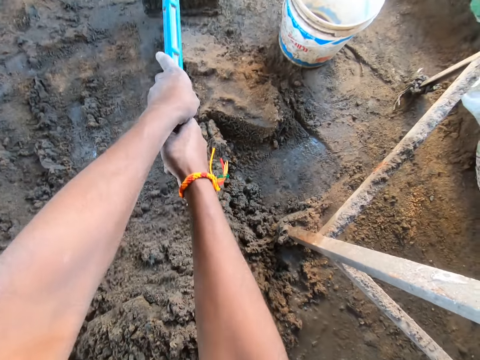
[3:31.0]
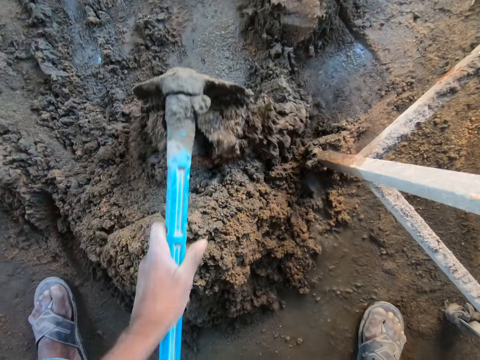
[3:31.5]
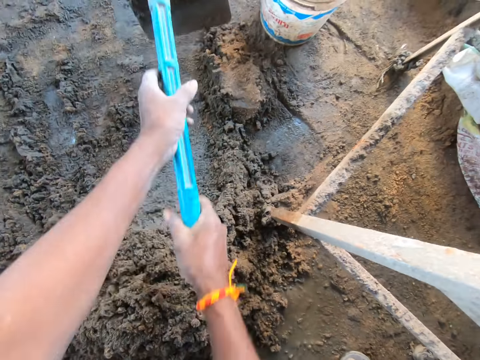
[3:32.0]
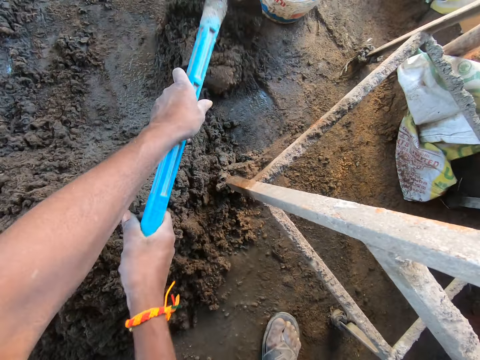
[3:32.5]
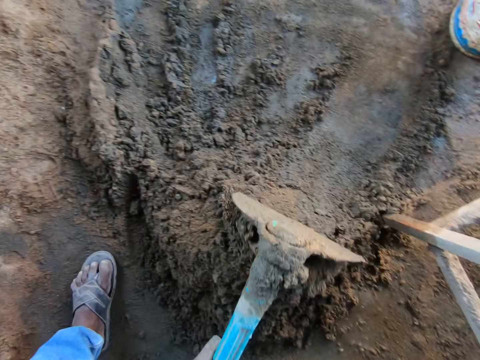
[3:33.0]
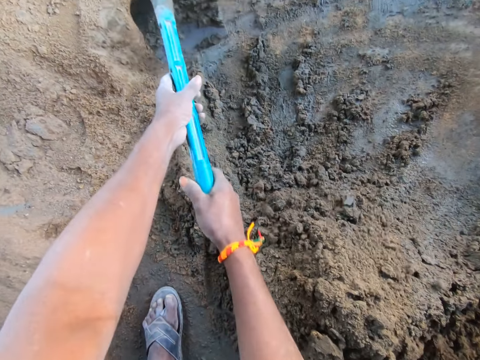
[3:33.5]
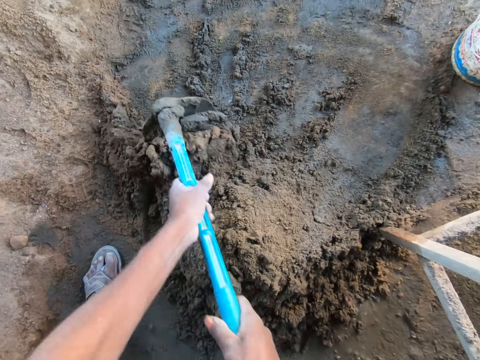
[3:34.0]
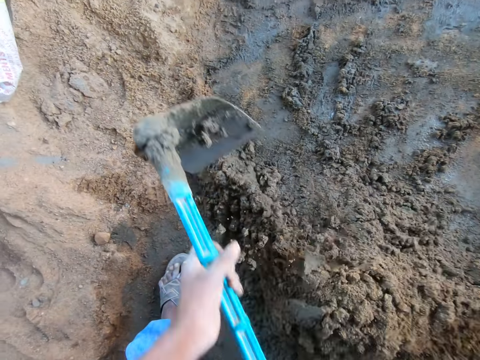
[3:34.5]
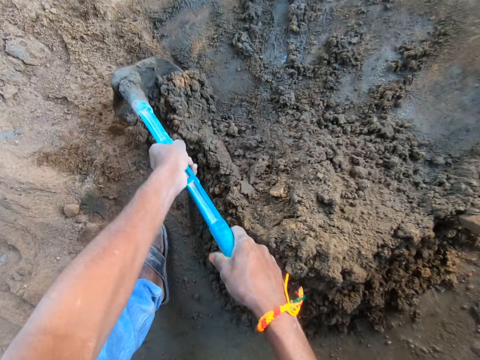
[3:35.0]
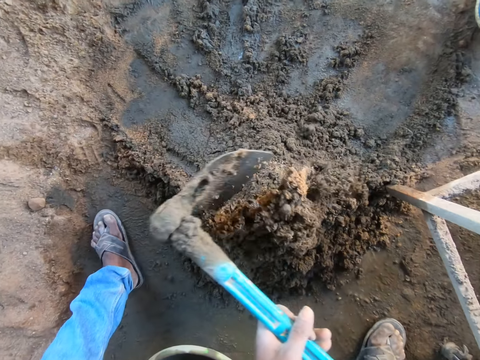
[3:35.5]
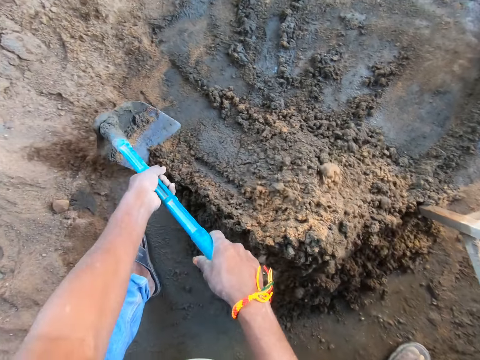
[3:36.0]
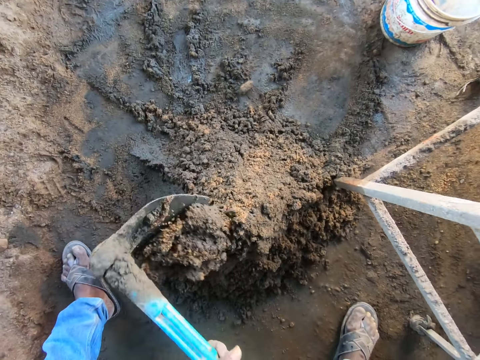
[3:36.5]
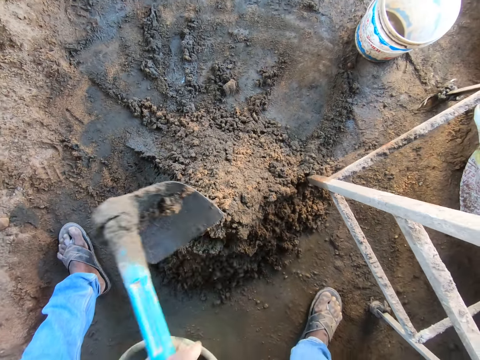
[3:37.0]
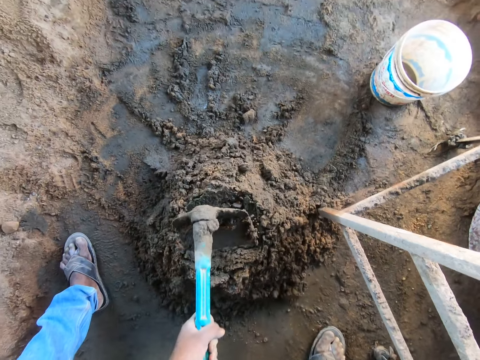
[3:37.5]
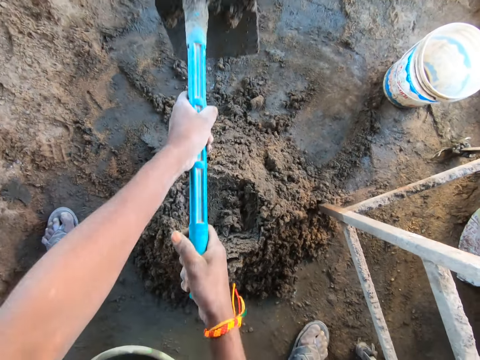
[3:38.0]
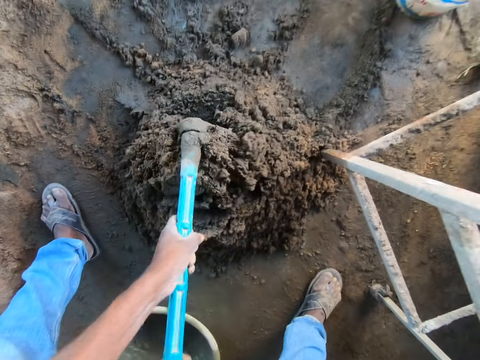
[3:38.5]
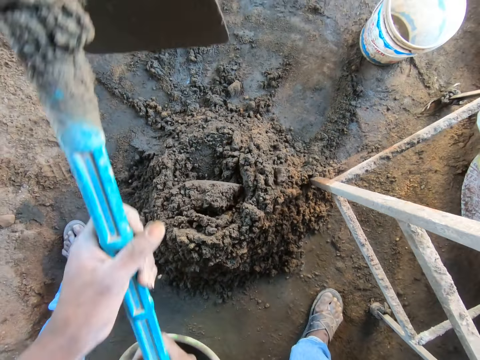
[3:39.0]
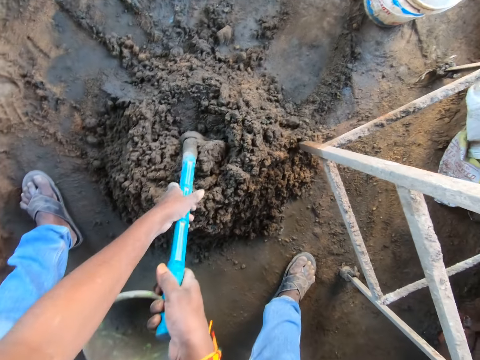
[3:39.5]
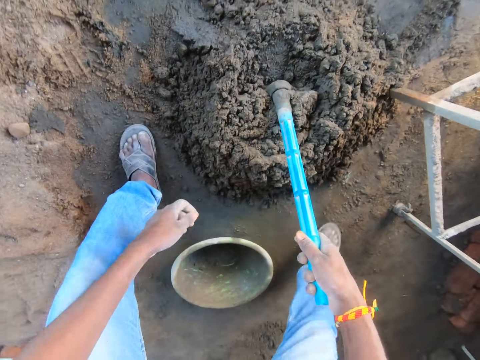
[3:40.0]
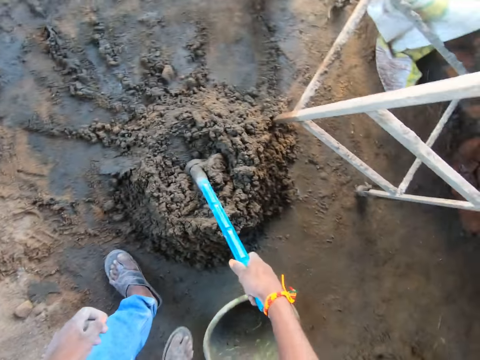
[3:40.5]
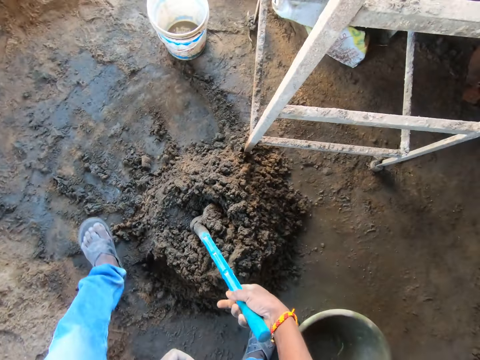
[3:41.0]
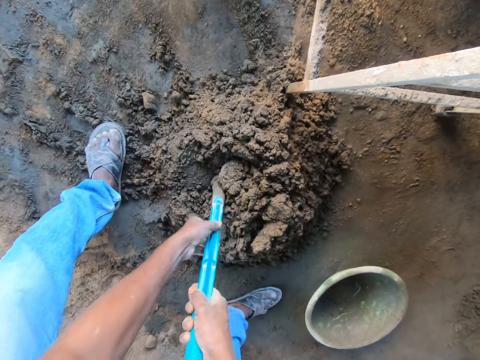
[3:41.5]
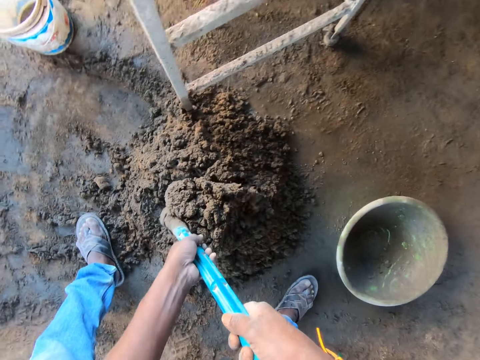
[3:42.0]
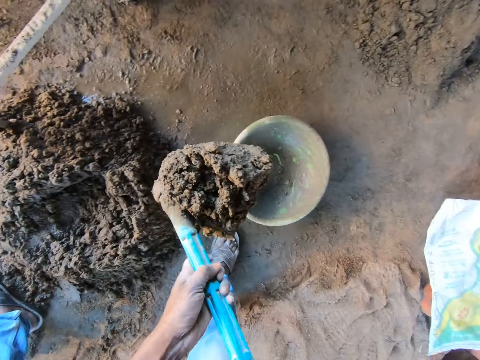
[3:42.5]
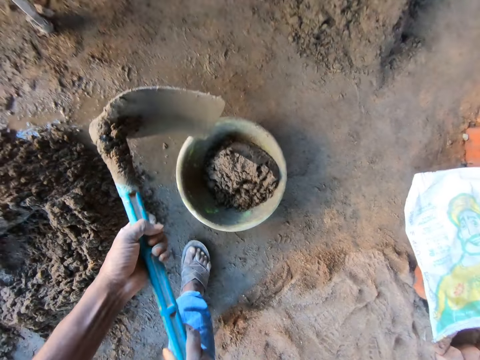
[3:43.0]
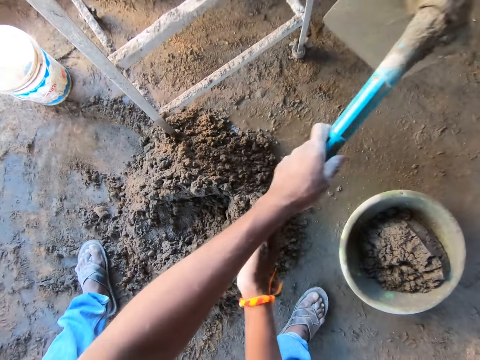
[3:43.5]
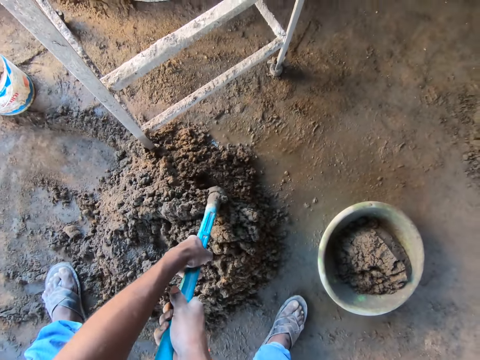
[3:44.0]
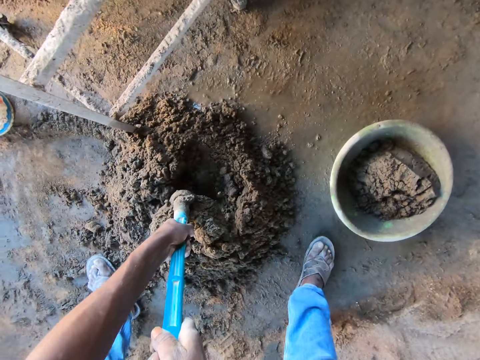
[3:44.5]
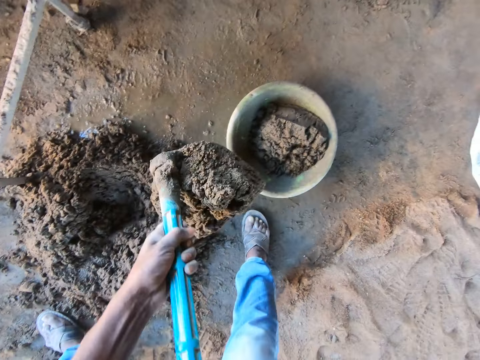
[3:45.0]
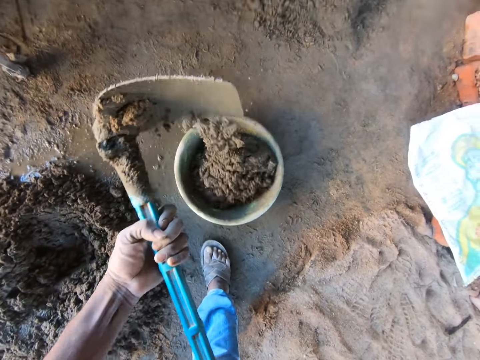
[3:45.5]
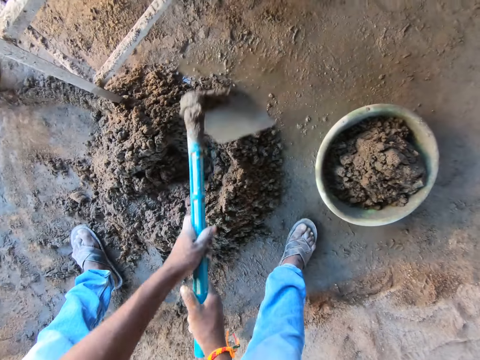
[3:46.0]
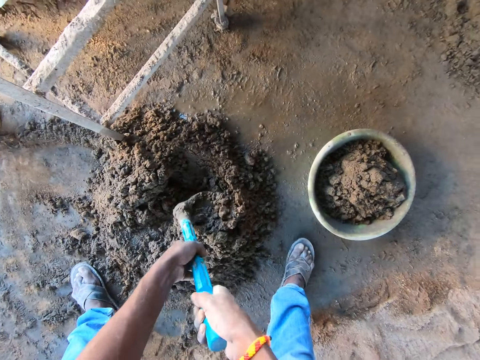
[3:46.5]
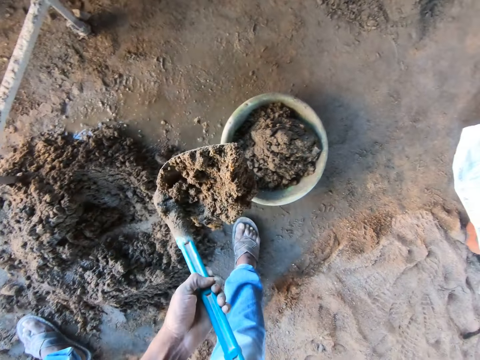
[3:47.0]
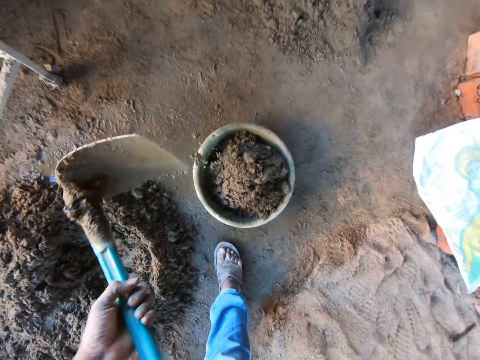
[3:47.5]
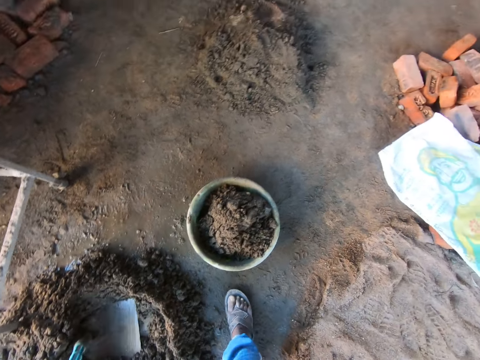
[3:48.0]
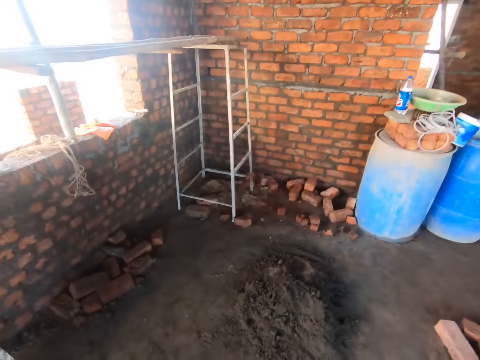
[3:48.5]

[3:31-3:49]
The camera wearer chops sand to the tin. They scoop the concrete with the hoe. They pour the concrete to the basin. They scoop the concrete with the hoe. They pour the concrete to the basin. They scoop the concrete with the hoe. They pour the concrete to the basin.

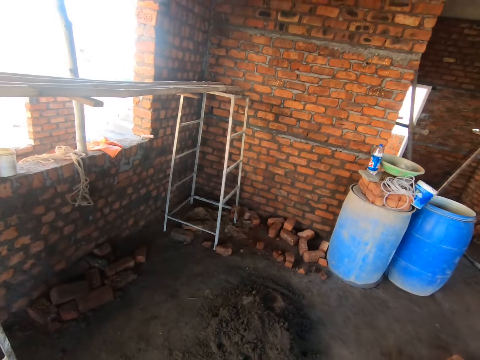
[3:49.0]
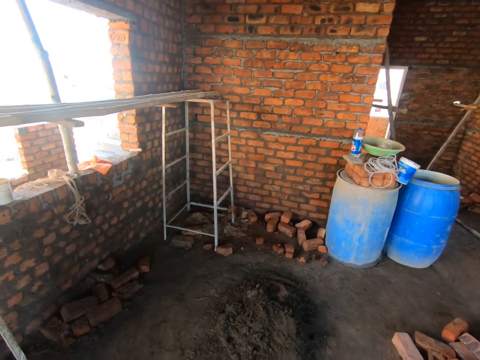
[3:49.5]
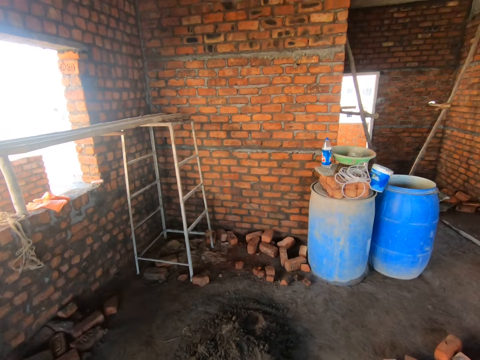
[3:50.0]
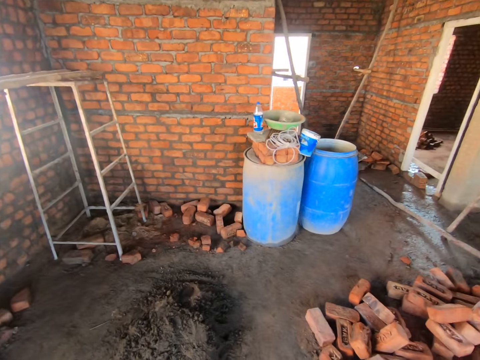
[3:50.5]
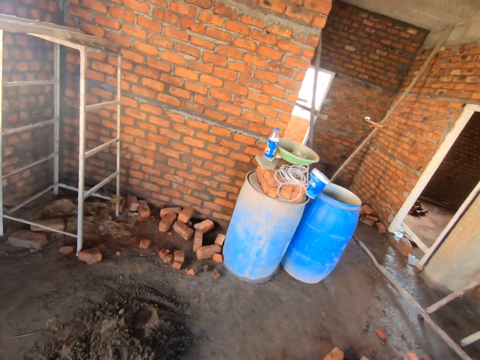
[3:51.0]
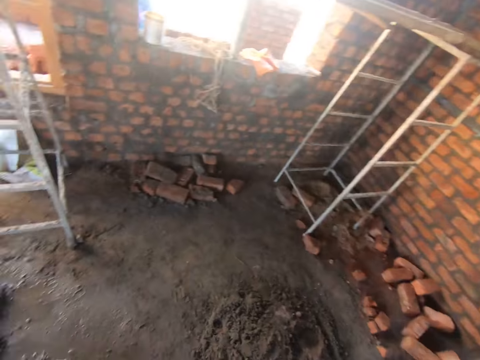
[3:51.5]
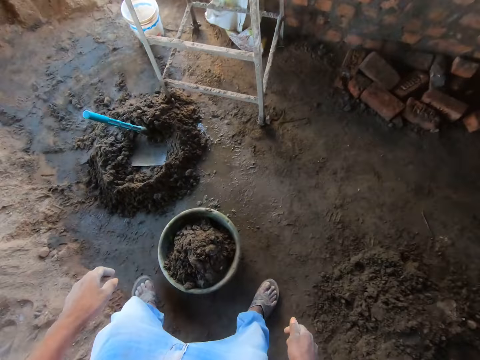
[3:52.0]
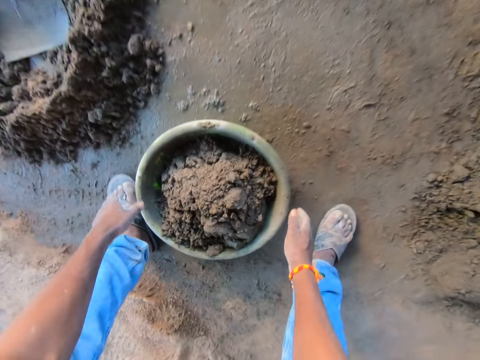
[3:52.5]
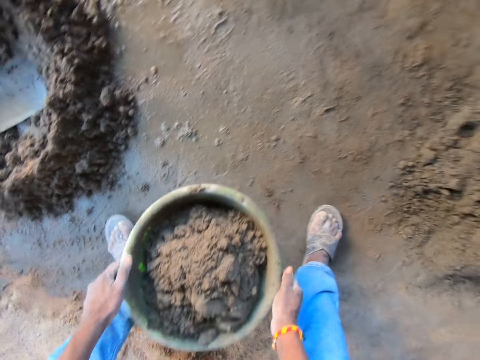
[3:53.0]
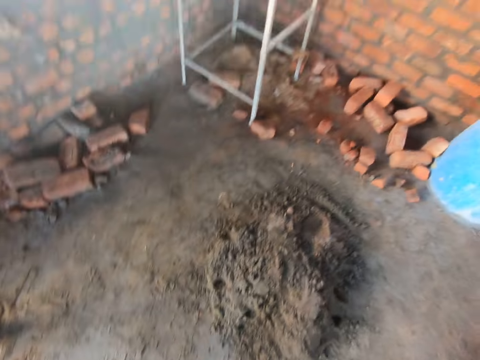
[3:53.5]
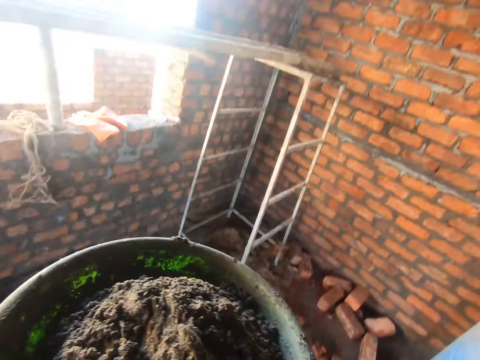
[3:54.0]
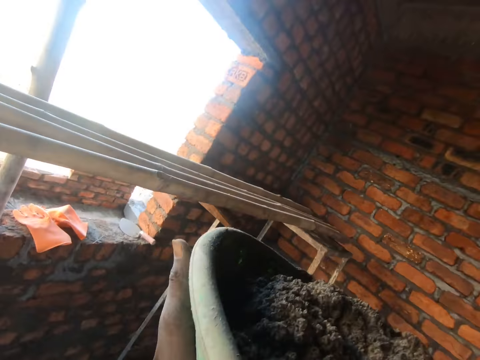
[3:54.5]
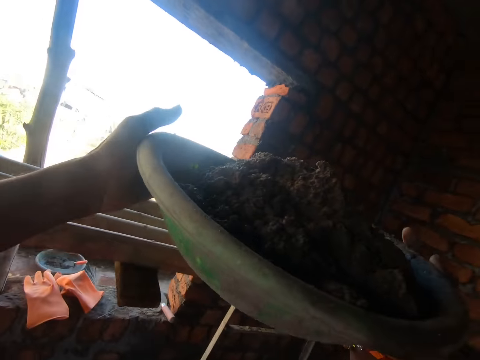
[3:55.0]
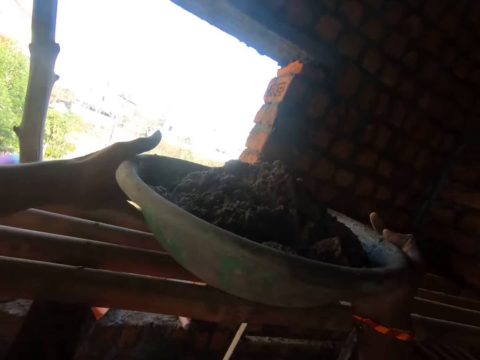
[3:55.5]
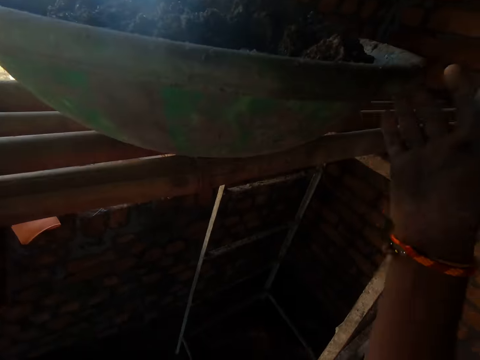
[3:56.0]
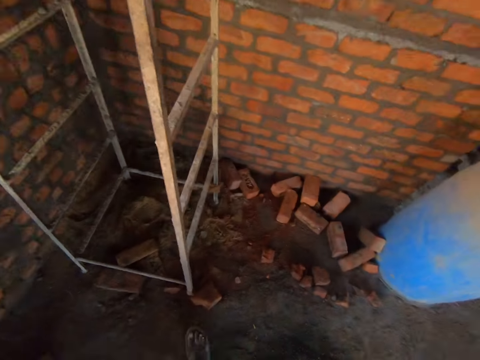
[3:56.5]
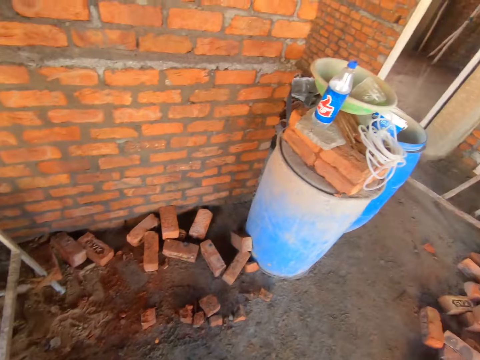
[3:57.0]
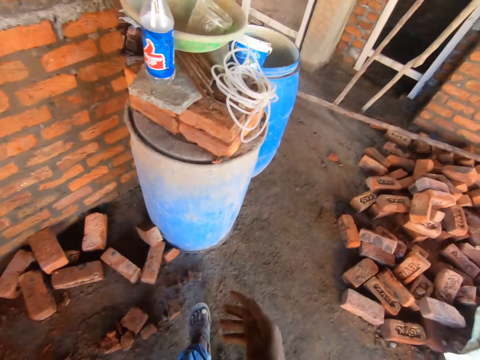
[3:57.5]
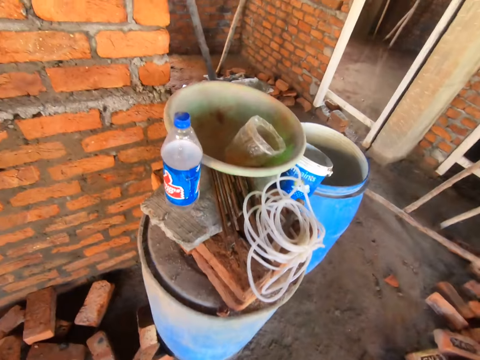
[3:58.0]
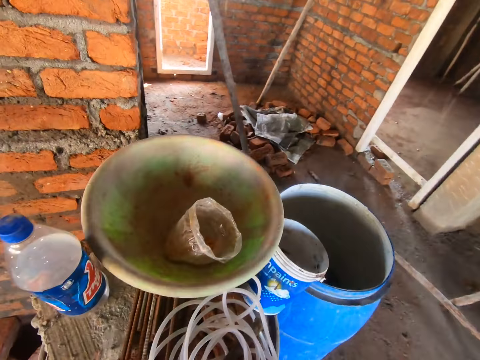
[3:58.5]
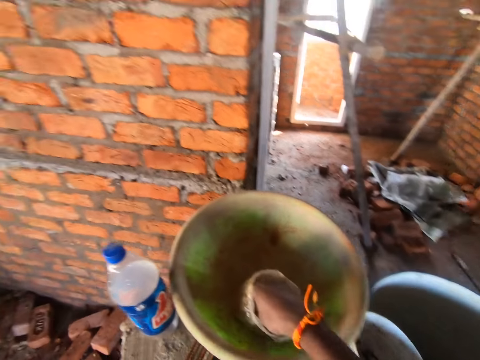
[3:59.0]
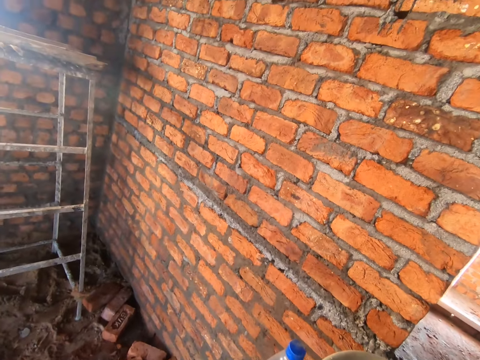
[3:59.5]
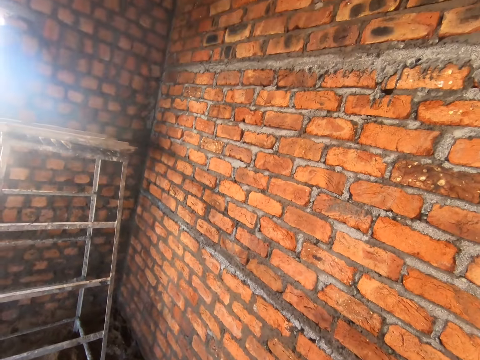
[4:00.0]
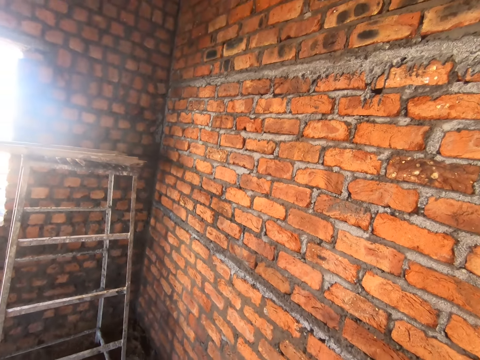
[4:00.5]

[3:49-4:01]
The camera wearer looks around the room. They pick the basin from the floor. They carry sand. They walk in the room. They place the basin on the bamboo. They walk in the room. They look around. They take the chips from the polythene paper.
